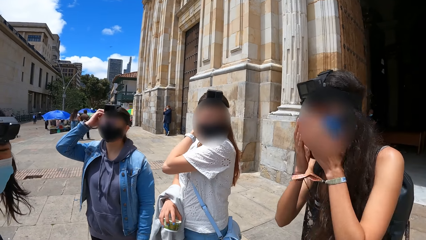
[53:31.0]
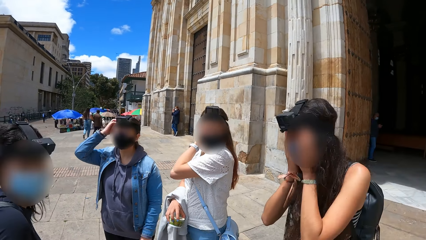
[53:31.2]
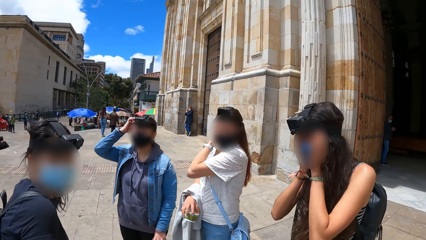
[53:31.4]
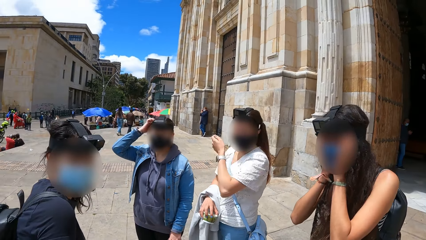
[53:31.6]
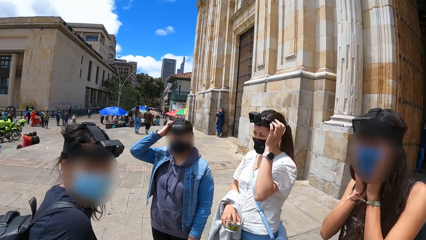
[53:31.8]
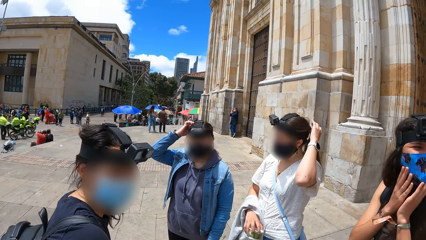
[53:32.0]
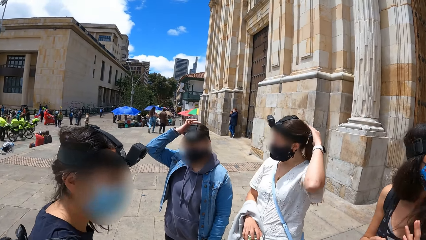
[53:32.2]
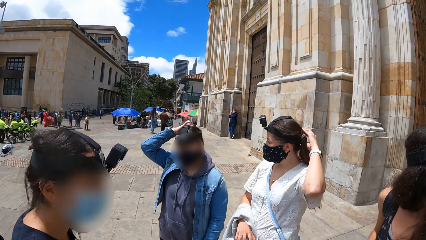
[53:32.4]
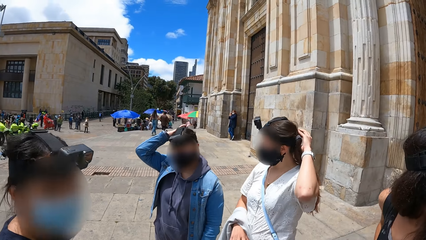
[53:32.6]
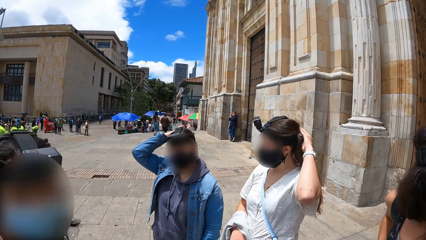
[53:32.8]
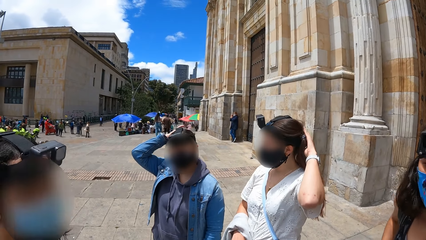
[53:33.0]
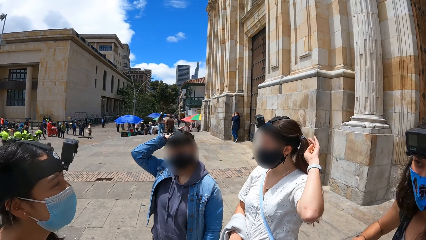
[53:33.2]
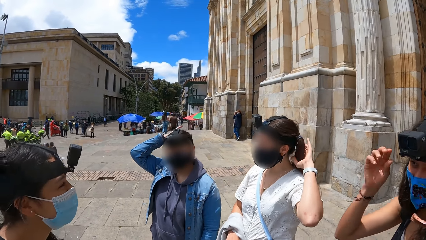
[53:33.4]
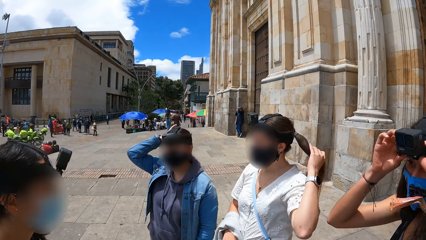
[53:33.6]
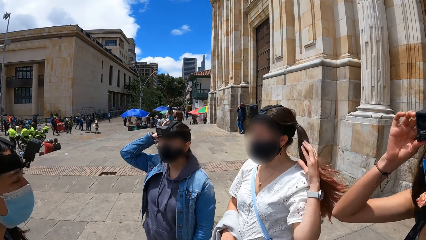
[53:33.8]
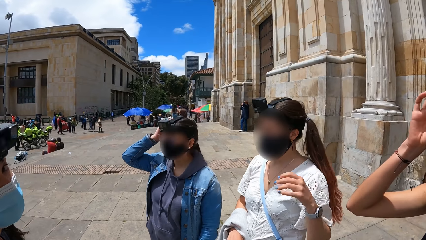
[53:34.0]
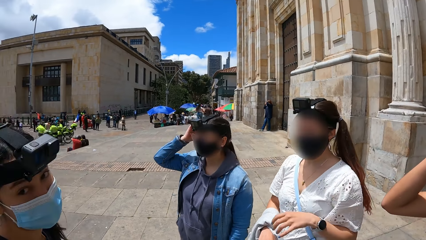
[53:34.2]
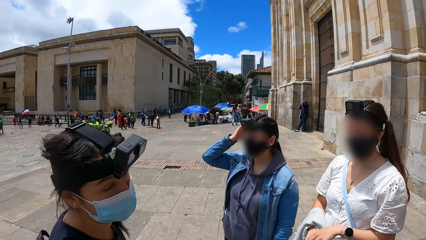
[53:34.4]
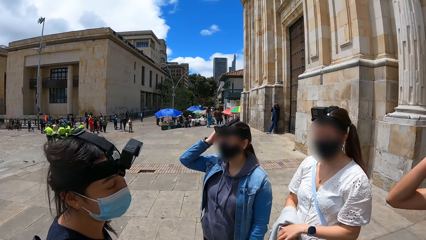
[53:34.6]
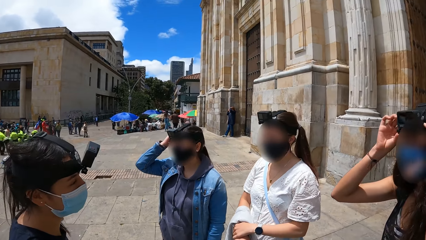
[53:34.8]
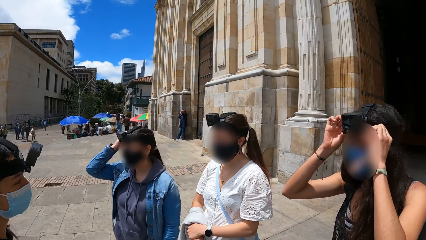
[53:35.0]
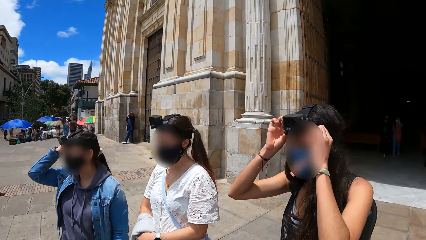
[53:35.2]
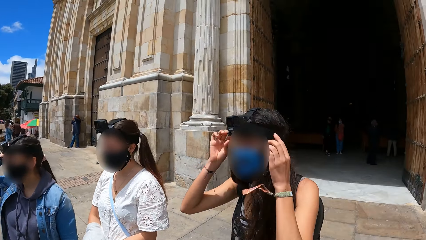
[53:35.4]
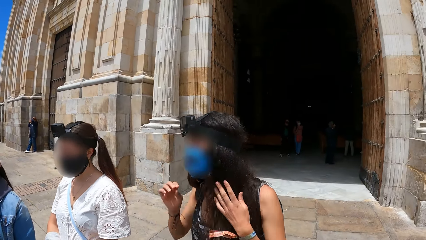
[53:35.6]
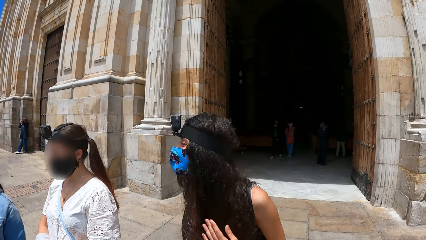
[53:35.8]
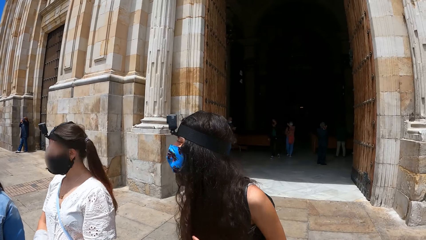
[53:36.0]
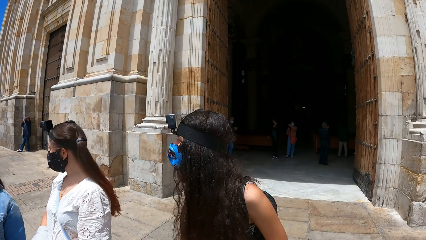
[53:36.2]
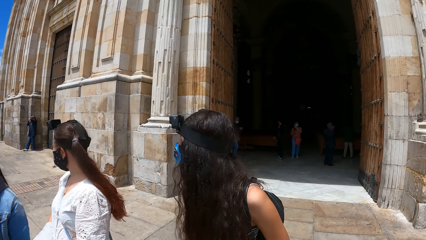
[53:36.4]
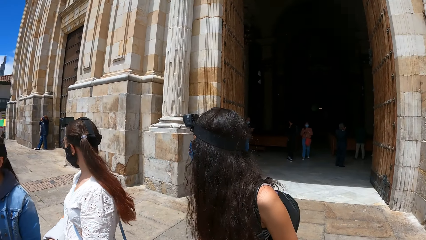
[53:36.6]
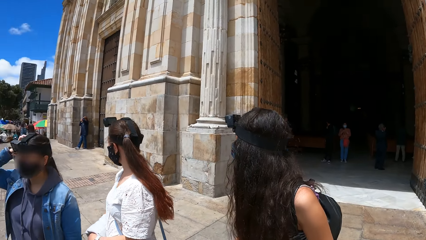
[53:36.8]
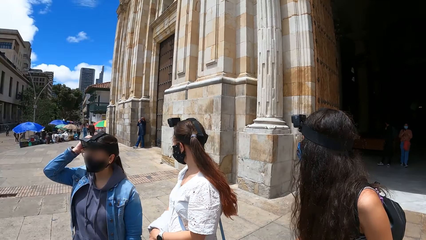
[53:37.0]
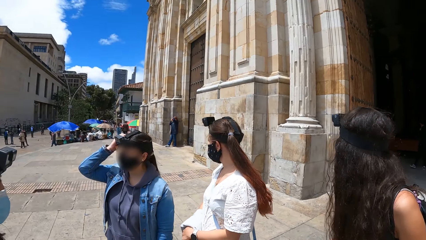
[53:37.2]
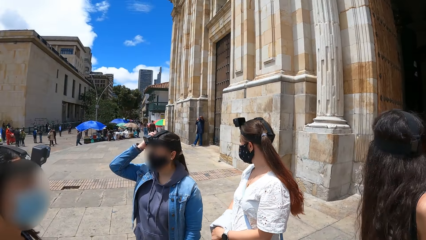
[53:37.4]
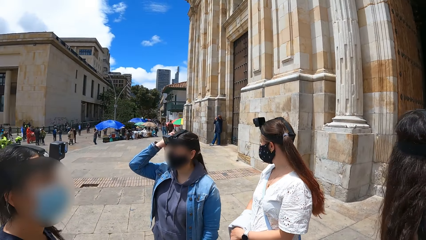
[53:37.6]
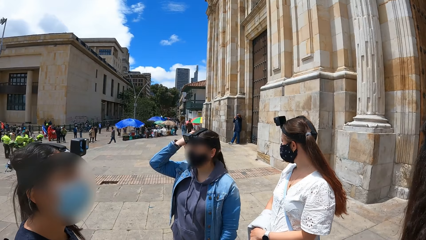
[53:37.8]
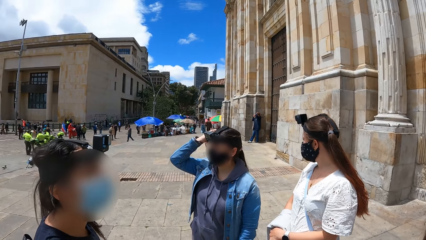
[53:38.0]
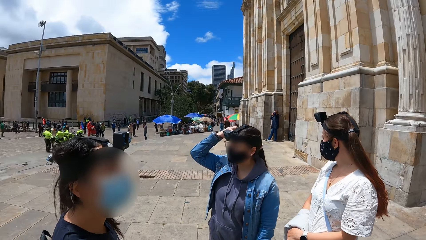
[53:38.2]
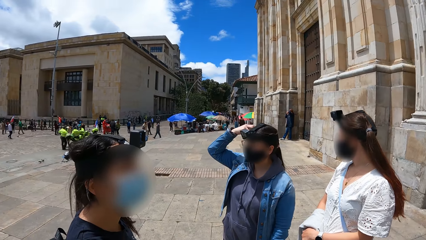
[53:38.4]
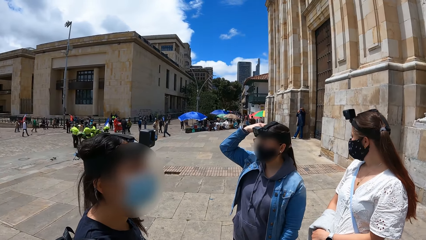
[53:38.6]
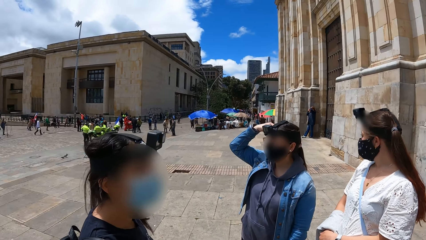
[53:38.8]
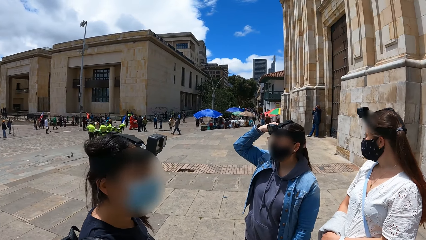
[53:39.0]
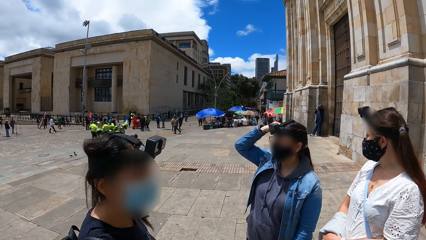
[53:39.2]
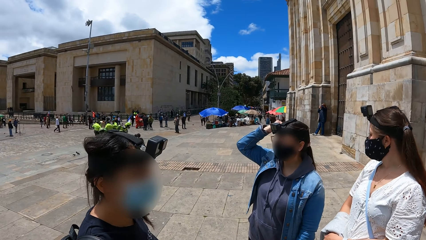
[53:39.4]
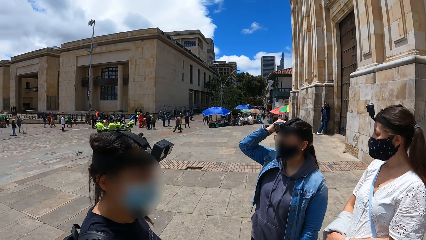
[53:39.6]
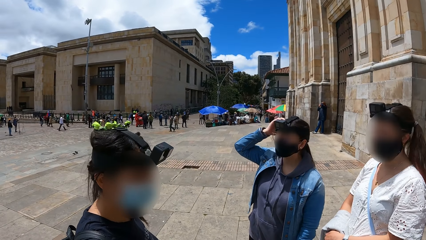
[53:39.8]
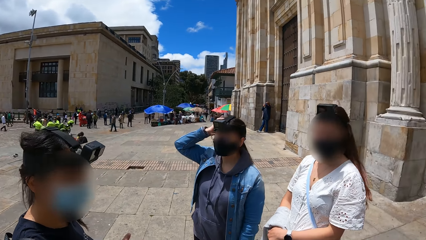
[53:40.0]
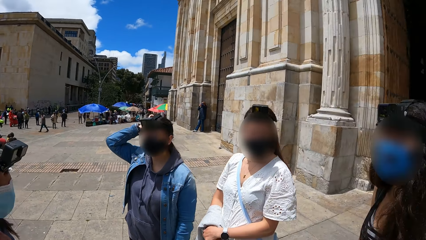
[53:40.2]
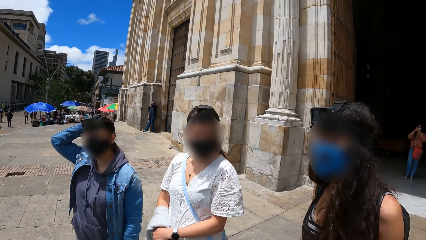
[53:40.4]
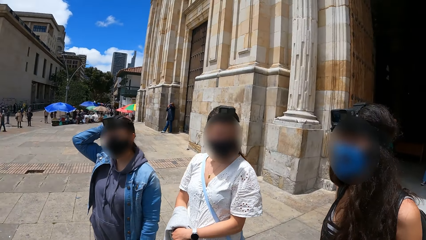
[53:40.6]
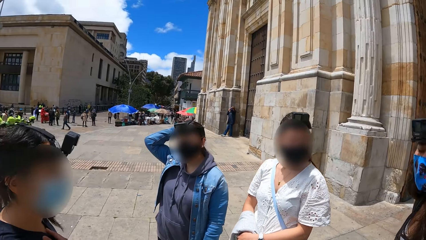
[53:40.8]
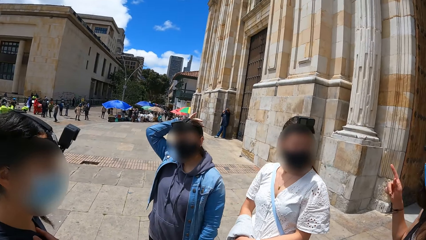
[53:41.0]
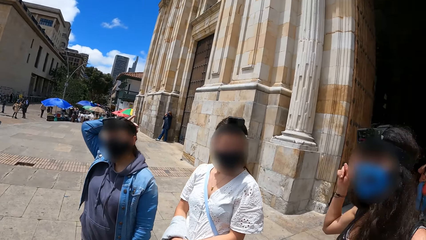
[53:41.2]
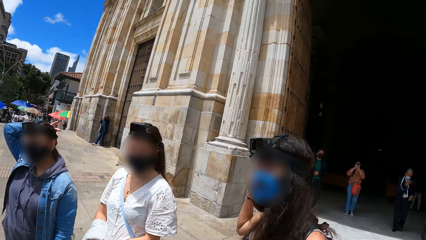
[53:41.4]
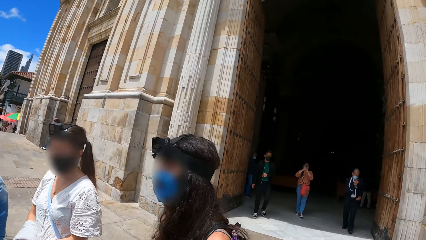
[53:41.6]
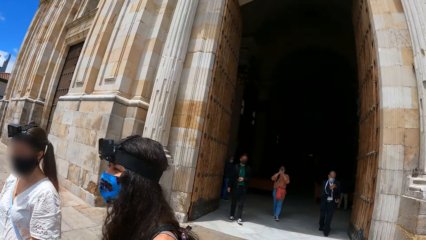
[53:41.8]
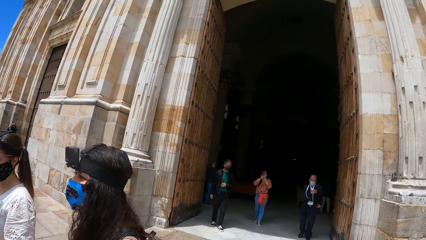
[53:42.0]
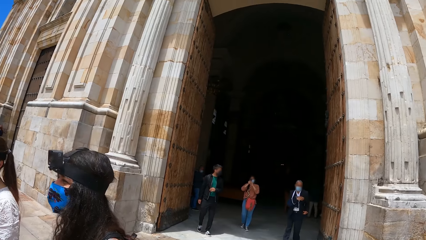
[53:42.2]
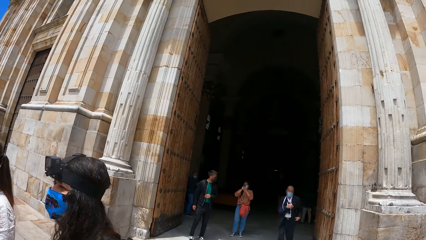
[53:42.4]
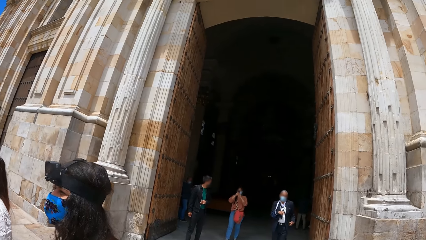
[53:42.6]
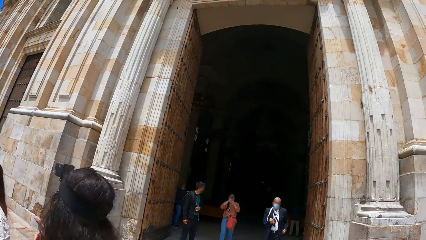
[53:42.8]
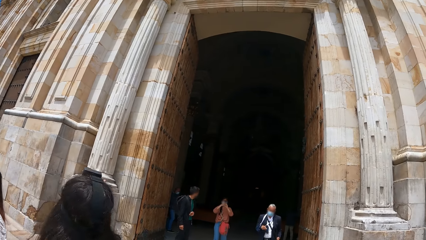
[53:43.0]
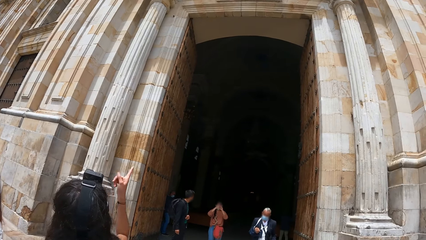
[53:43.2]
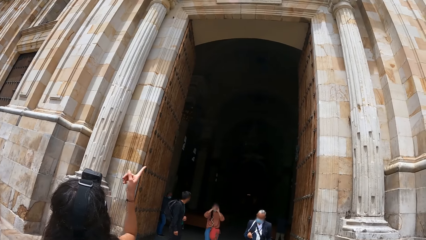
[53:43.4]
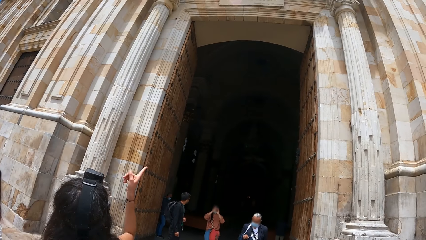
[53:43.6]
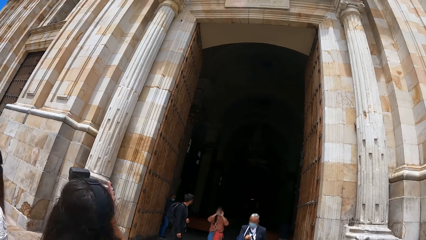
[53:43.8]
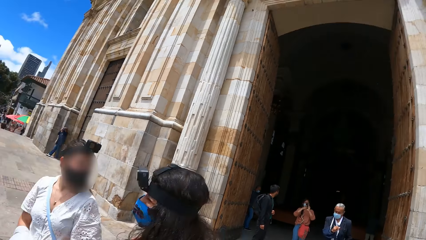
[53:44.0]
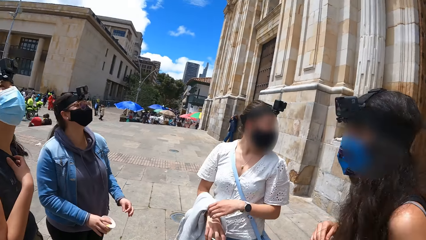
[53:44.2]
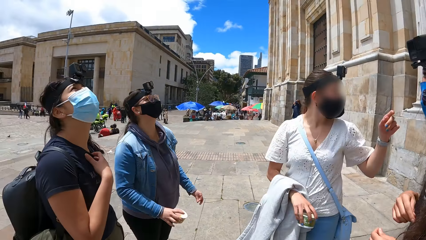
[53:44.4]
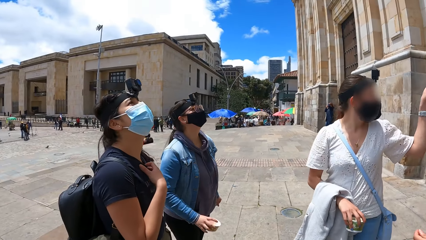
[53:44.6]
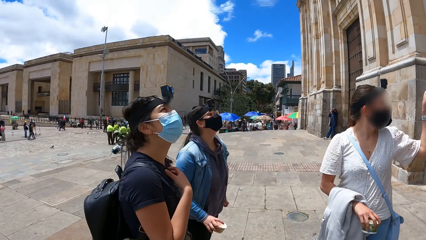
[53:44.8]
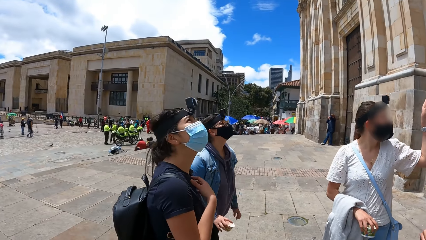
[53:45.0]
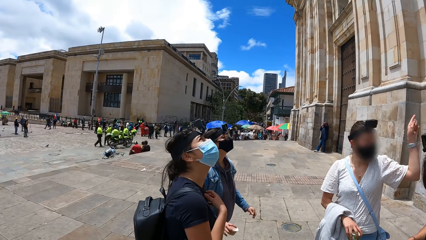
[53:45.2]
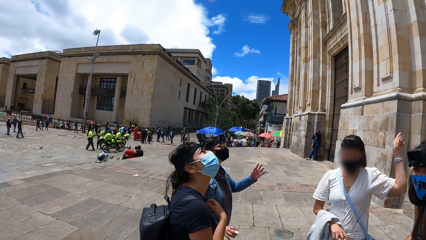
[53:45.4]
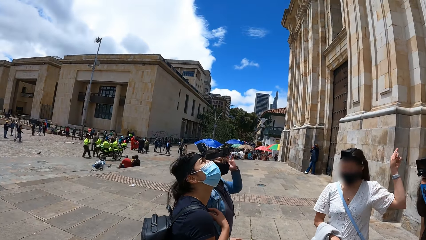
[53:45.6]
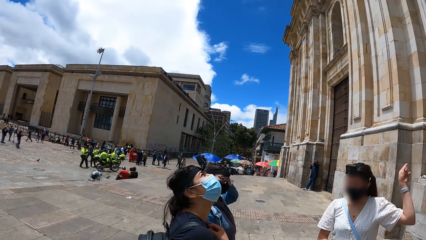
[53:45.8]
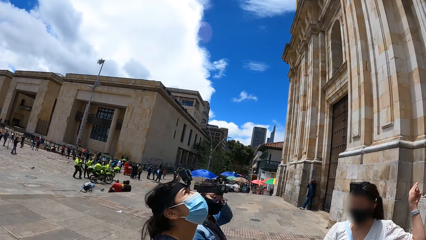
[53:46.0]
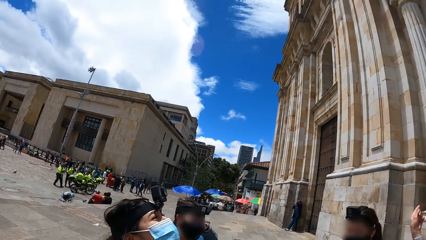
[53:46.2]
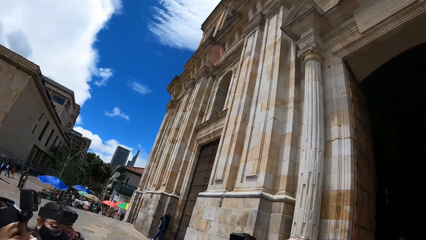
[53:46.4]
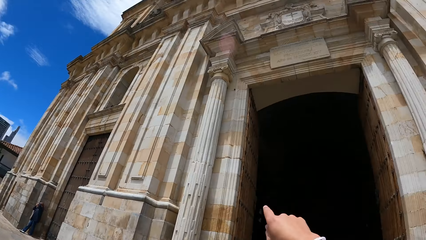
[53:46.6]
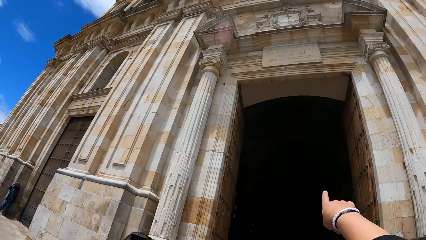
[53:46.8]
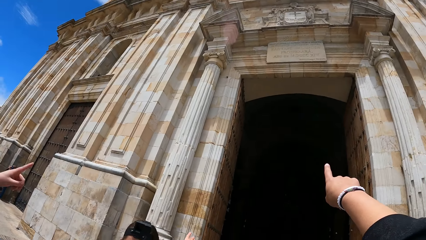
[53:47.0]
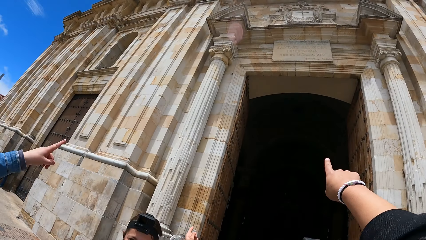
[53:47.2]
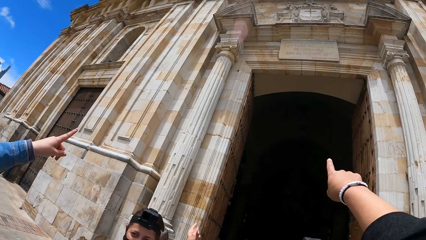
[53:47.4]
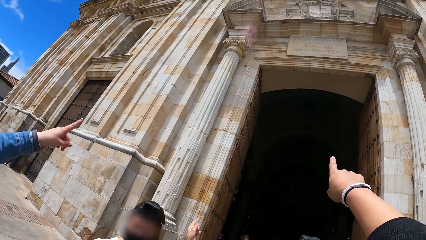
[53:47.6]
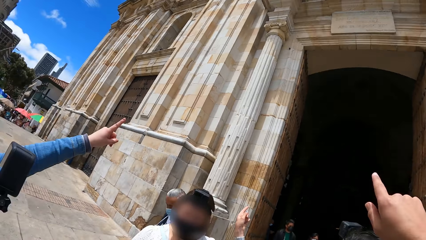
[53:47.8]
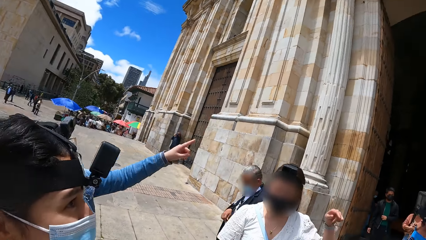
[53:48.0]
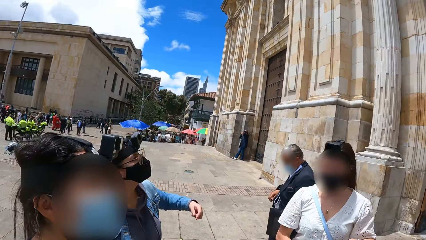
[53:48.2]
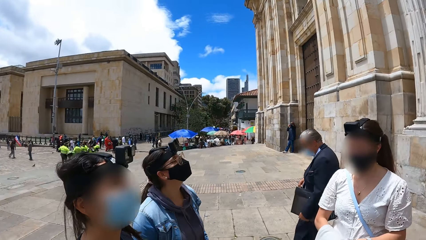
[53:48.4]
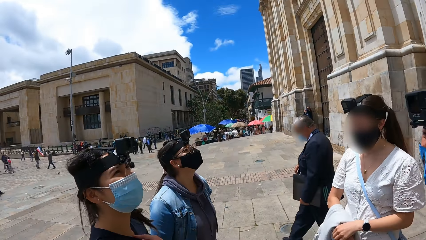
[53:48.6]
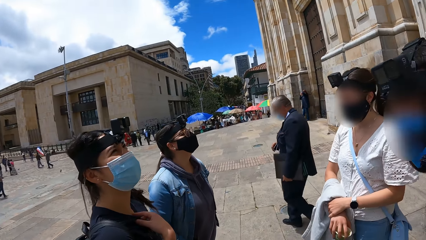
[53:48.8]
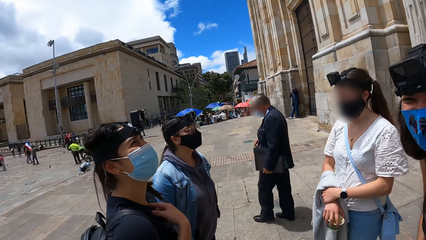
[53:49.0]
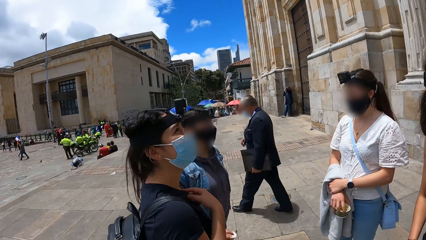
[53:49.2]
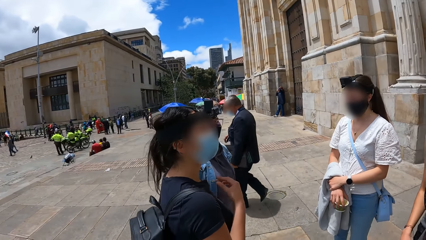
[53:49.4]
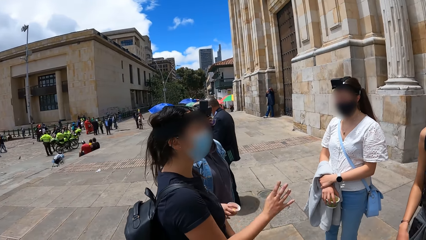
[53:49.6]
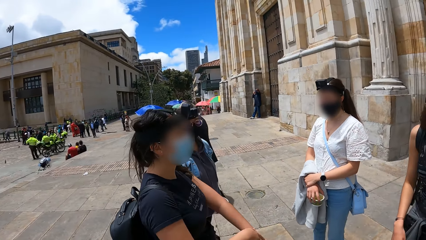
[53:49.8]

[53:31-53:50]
The camera wearer looks around. The fourth woman touches her face with both hands. The second woman touches her hair with her left hand. The fourth woman adjusts the head camera on her head with both hands, touches her hair with her left hand, and points her right hand towards a building. The second woman points her left hand towards the building. The third woman adjusts the head camera on her head with her left hand. The camera wearer points his right hand towards the building. The third woman points her left hand towards the building.
